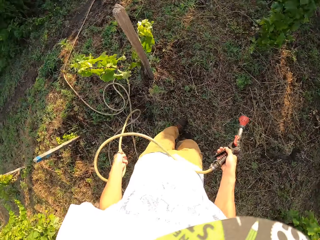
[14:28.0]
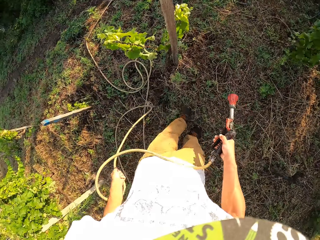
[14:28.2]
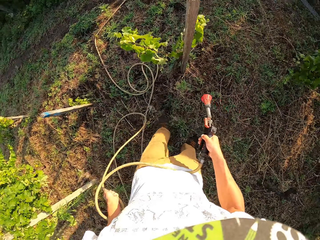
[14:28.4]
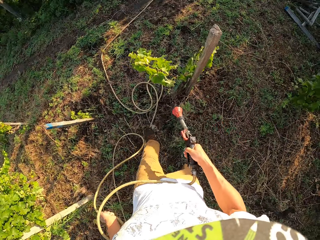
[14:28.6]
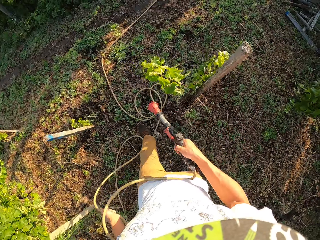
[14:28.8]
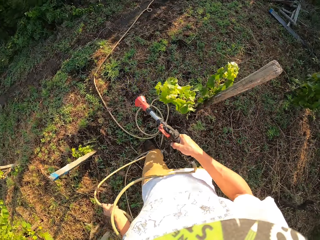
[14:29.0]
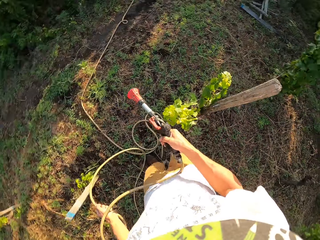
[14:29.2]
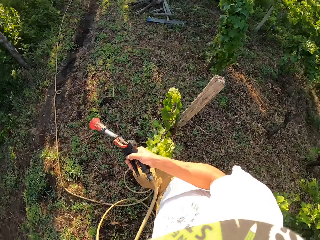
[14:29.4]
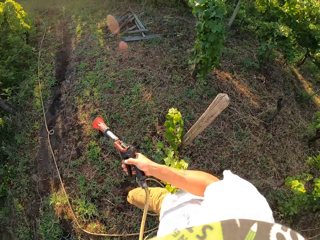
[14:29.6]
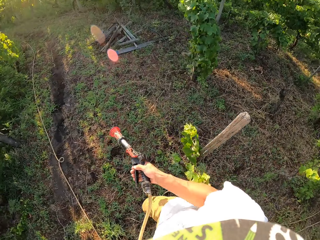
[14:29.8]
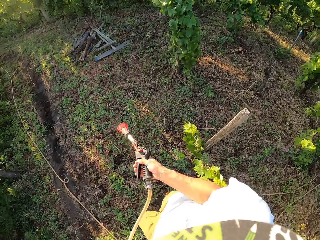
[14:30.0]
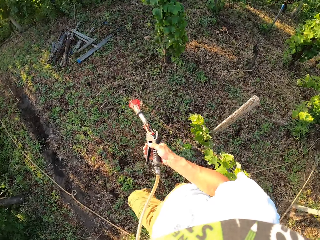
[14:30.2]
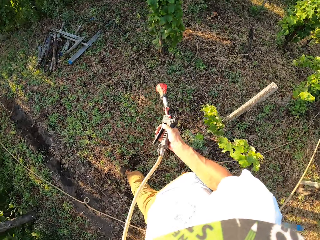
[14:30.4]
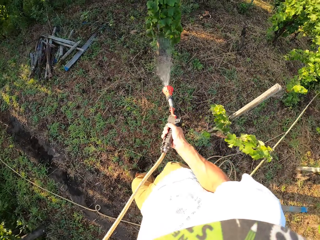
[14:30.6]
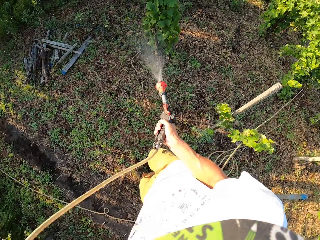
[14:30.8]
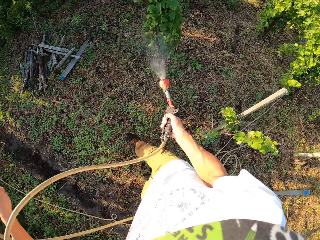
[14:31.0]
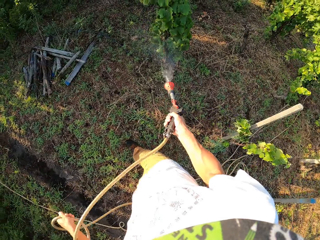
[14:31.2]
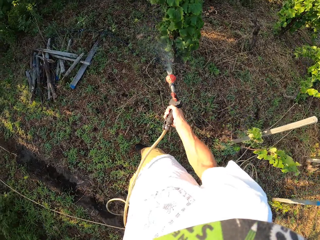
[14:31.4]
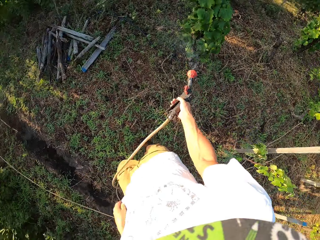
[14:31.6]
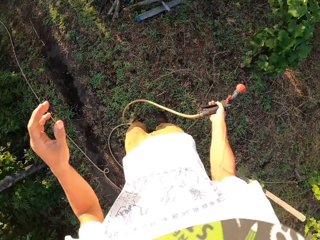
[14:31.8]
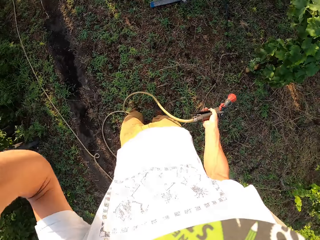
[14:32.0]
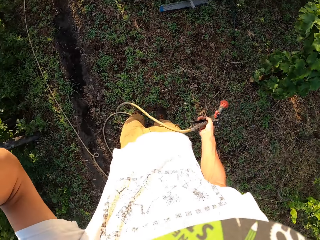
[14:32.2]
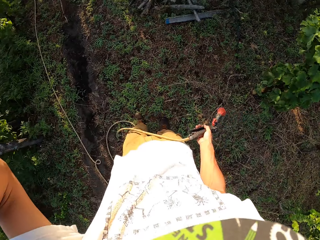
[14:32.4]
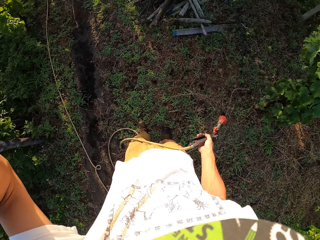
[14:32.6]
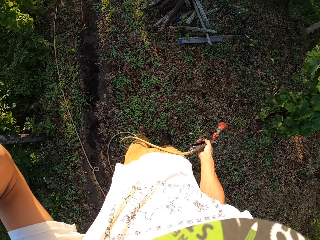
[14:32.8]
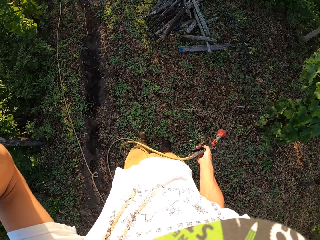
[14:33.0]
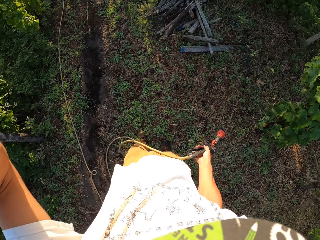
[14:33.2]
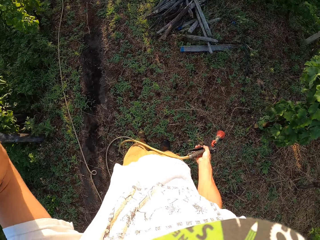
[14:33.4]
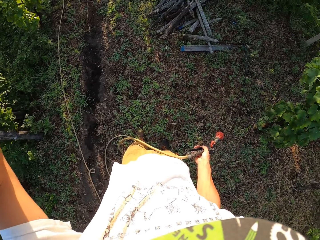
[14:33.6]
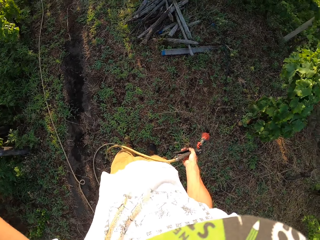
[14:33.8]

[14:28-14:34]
The camera wearer switches off the water spray gun. He walks around the garden. He switches on the water spray gun. He raises his left hand towards his face. He touches something.
